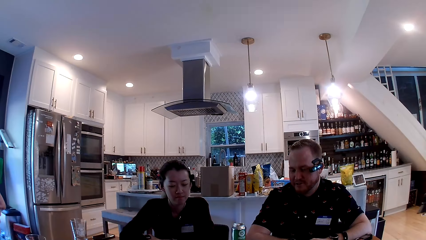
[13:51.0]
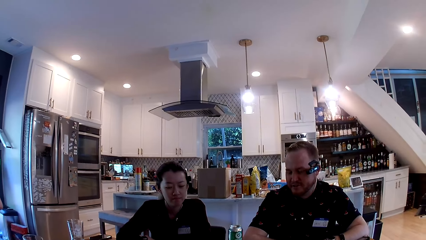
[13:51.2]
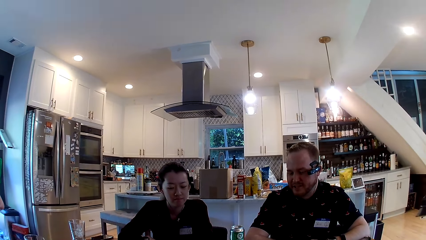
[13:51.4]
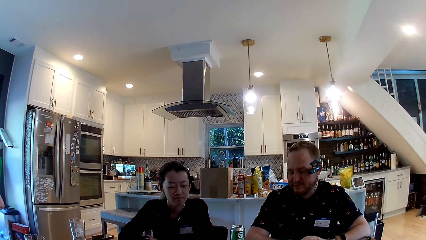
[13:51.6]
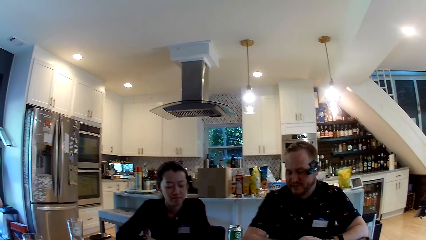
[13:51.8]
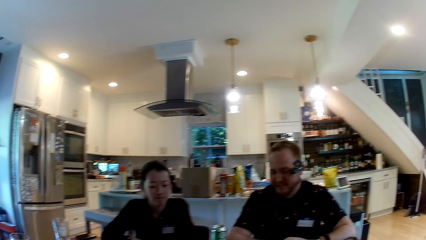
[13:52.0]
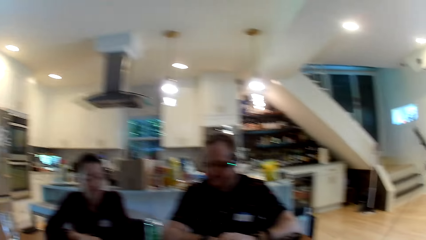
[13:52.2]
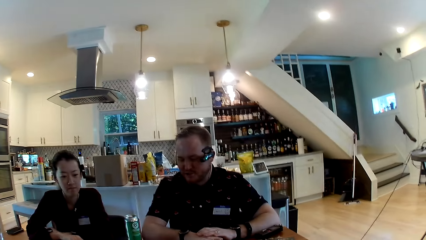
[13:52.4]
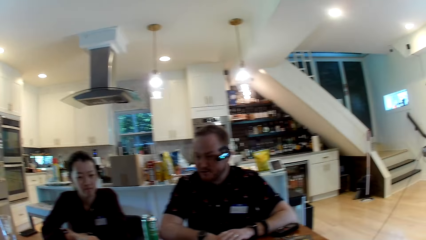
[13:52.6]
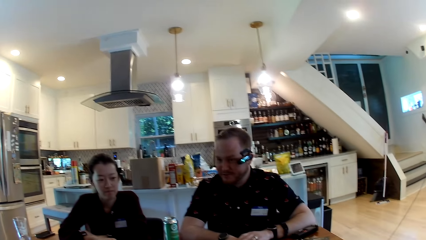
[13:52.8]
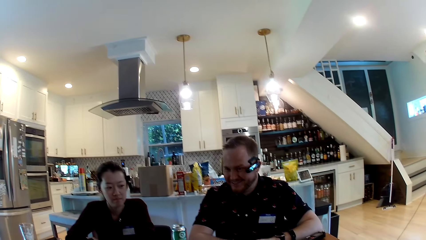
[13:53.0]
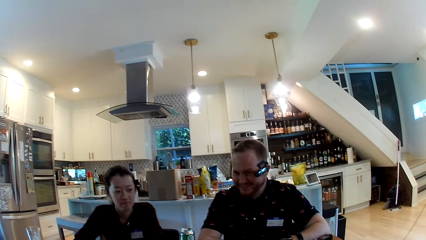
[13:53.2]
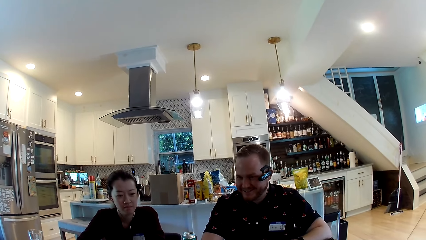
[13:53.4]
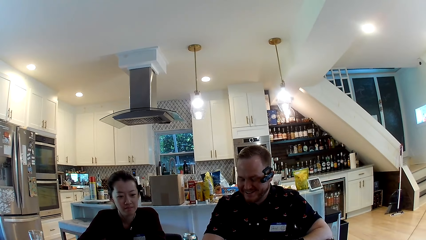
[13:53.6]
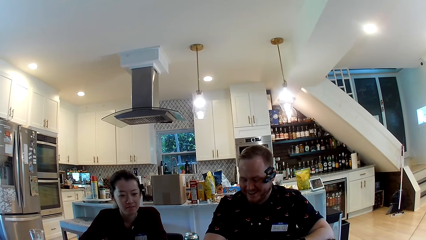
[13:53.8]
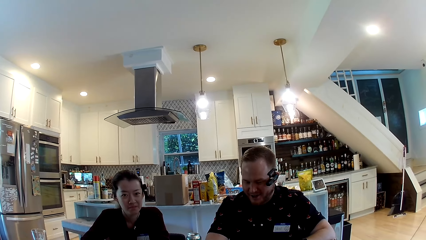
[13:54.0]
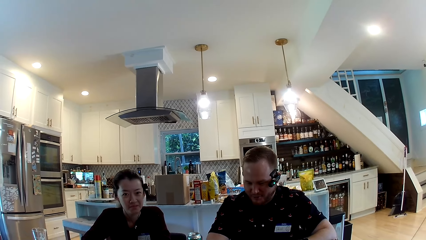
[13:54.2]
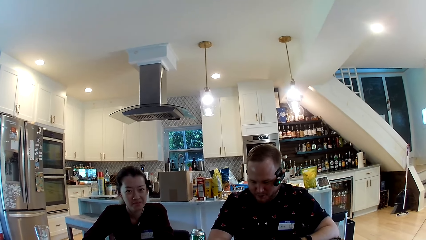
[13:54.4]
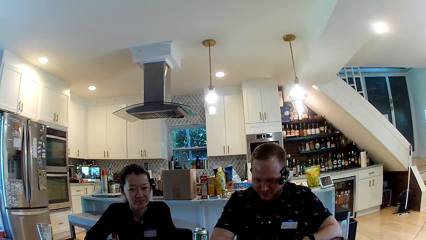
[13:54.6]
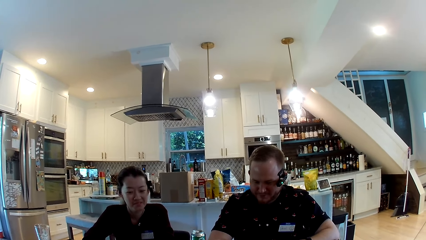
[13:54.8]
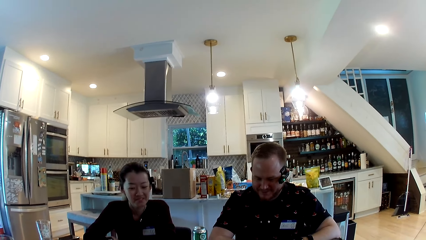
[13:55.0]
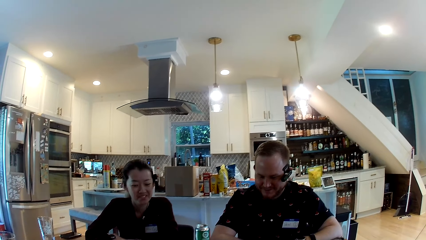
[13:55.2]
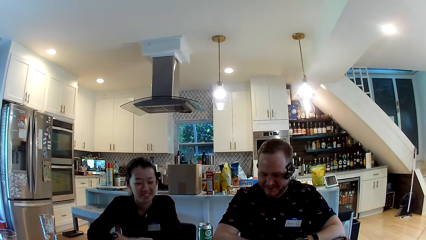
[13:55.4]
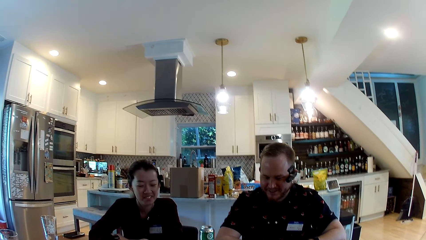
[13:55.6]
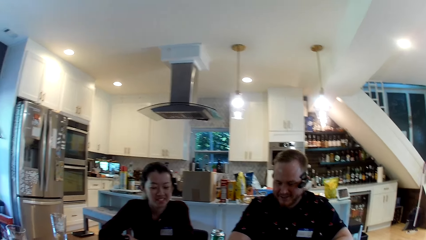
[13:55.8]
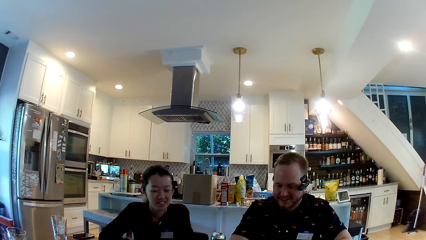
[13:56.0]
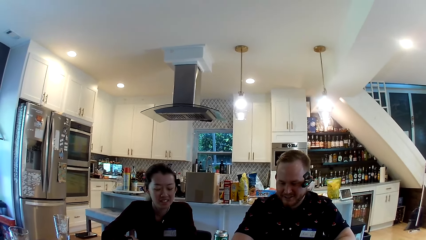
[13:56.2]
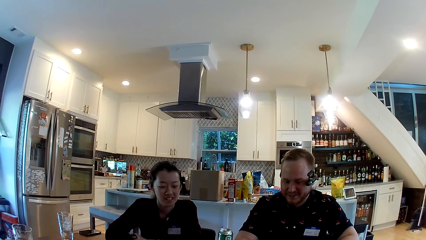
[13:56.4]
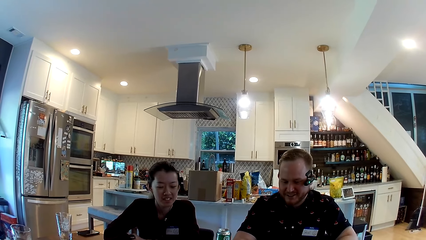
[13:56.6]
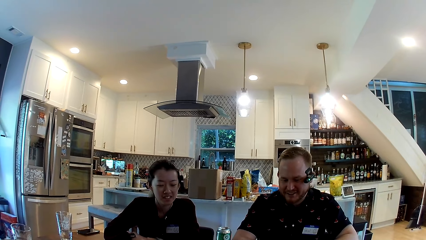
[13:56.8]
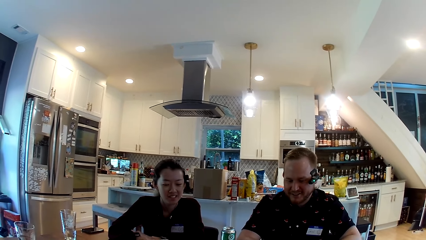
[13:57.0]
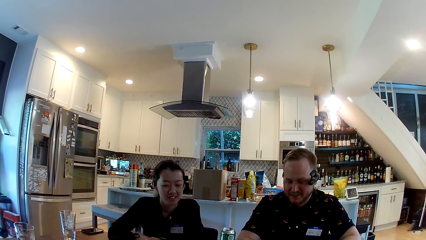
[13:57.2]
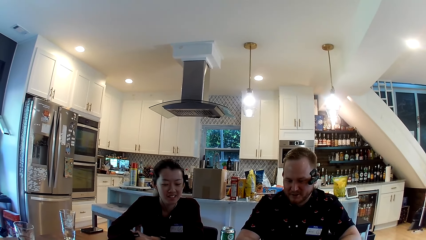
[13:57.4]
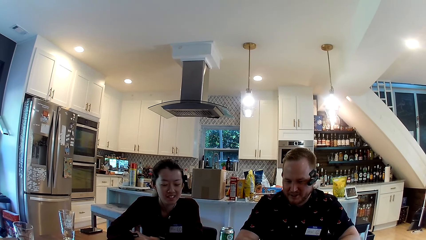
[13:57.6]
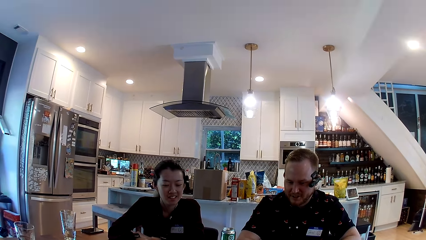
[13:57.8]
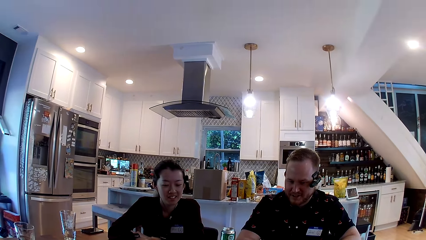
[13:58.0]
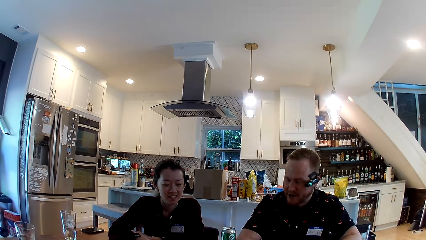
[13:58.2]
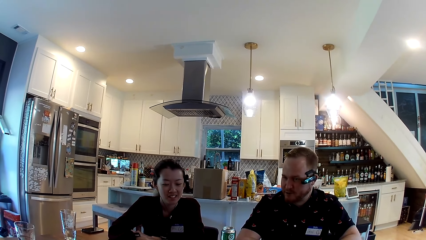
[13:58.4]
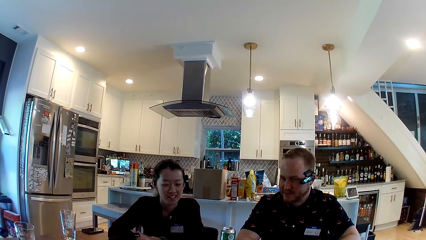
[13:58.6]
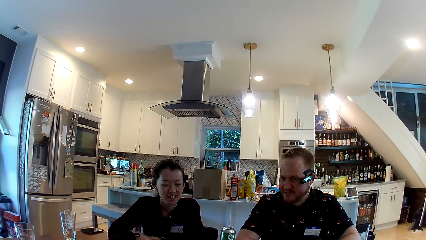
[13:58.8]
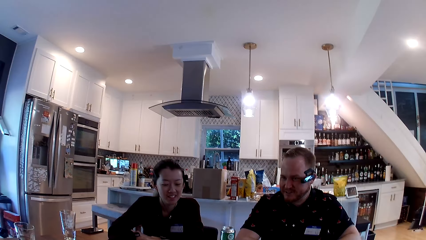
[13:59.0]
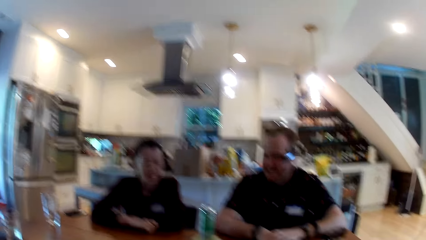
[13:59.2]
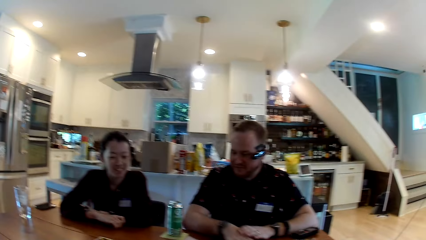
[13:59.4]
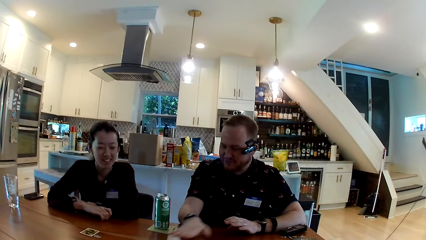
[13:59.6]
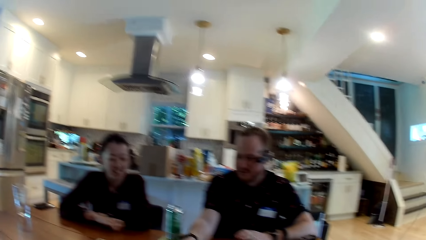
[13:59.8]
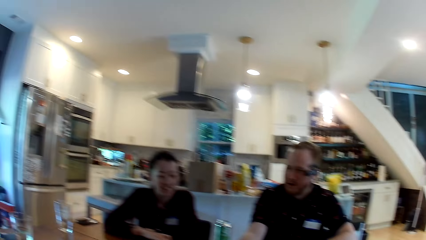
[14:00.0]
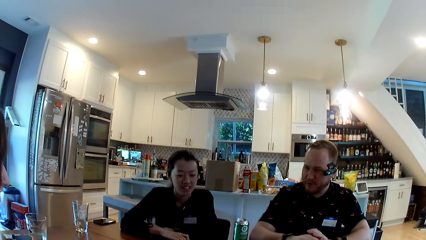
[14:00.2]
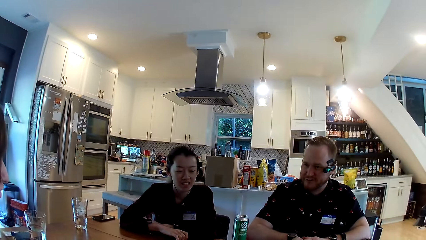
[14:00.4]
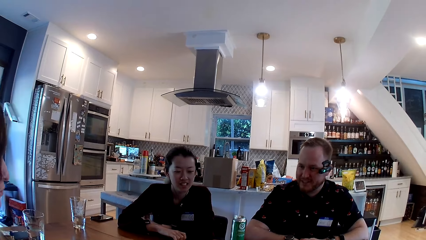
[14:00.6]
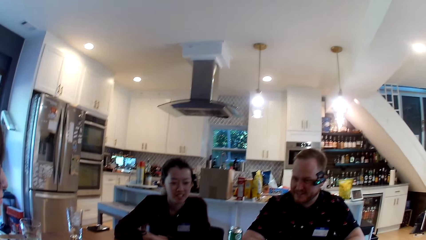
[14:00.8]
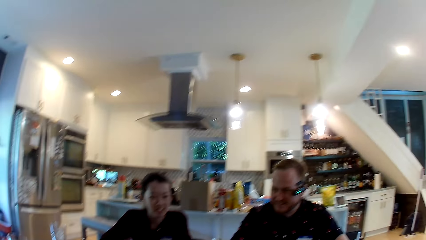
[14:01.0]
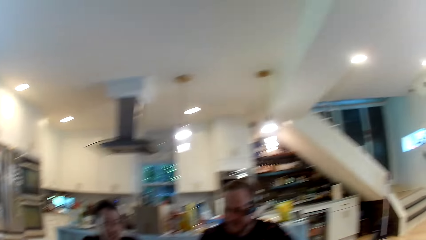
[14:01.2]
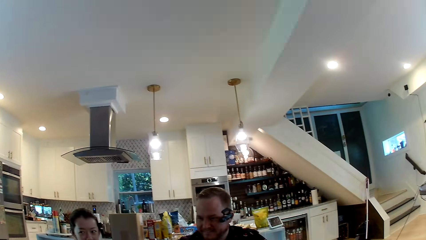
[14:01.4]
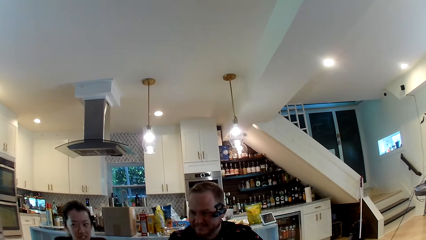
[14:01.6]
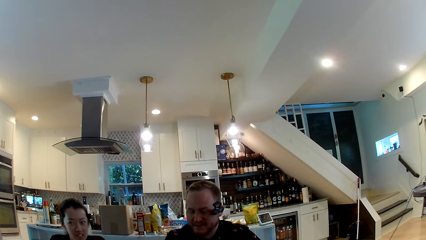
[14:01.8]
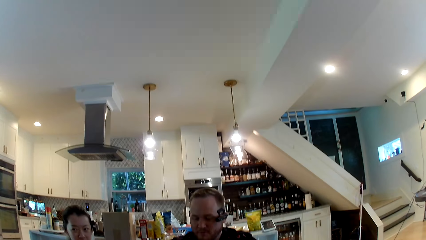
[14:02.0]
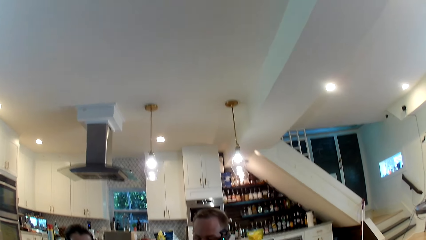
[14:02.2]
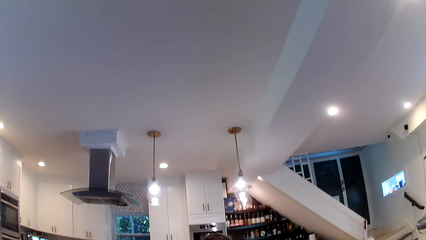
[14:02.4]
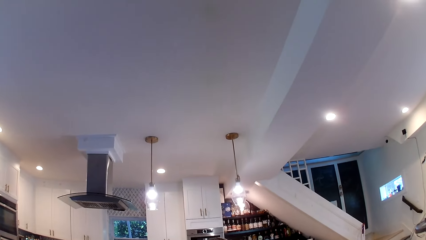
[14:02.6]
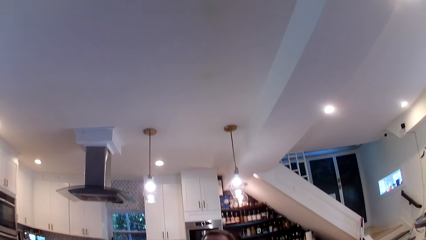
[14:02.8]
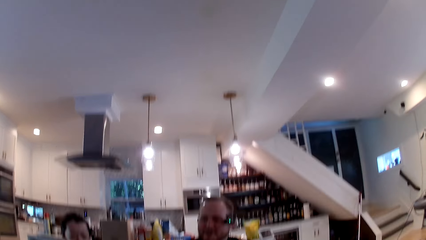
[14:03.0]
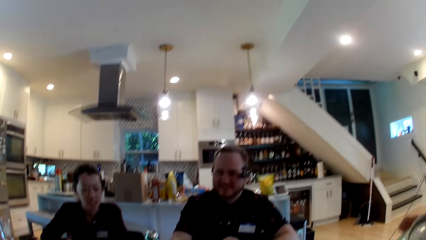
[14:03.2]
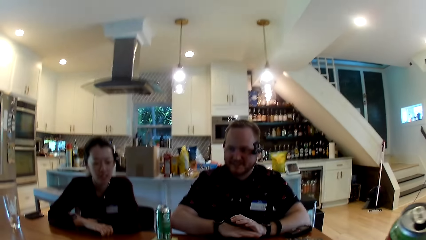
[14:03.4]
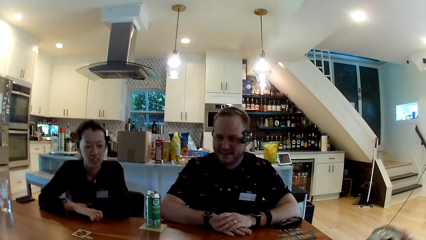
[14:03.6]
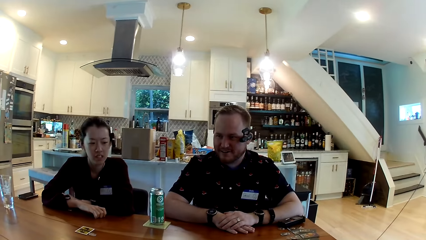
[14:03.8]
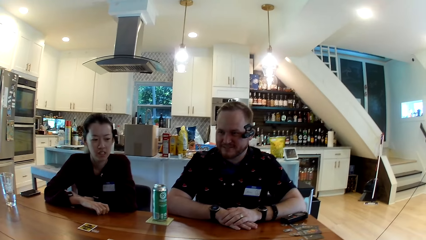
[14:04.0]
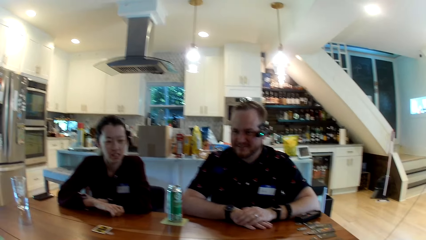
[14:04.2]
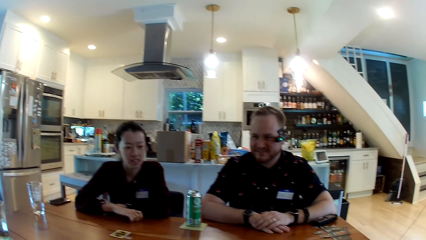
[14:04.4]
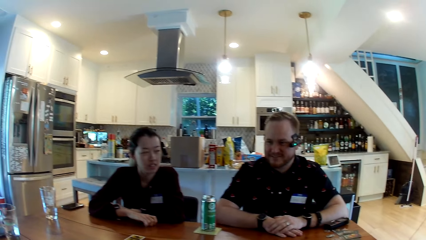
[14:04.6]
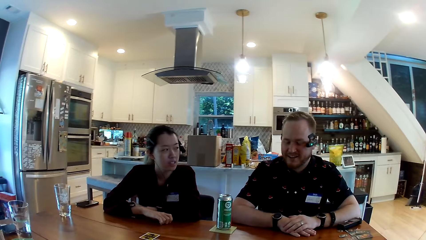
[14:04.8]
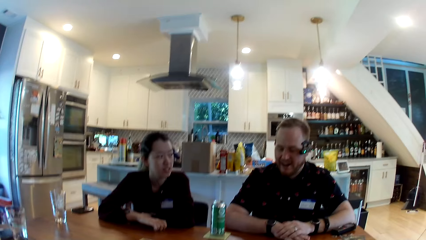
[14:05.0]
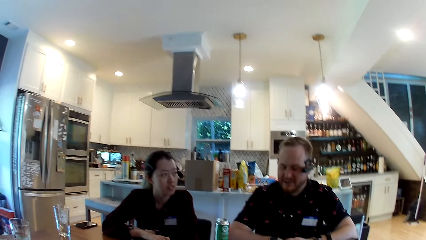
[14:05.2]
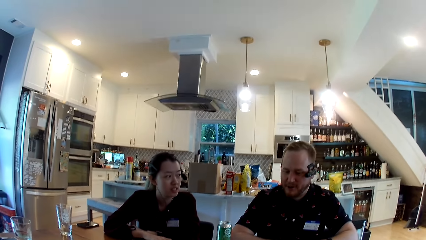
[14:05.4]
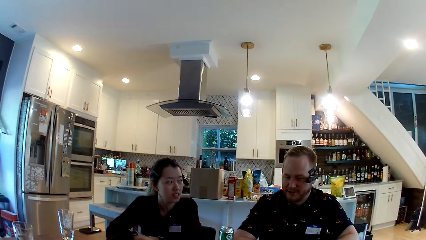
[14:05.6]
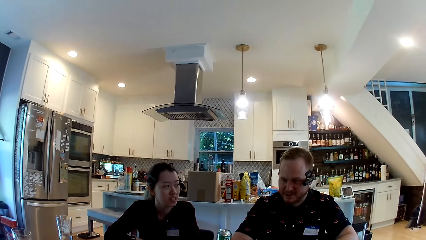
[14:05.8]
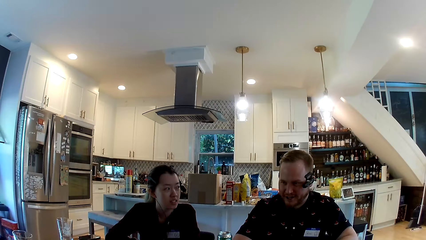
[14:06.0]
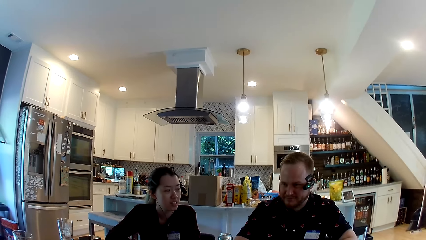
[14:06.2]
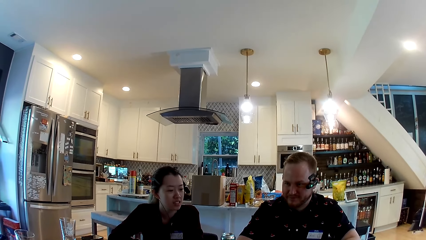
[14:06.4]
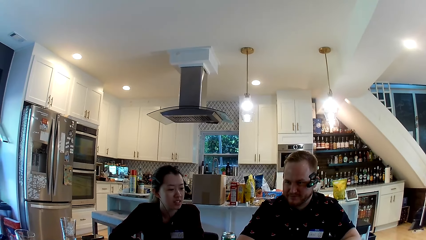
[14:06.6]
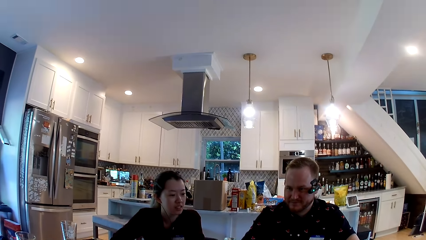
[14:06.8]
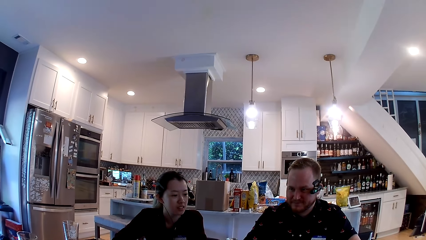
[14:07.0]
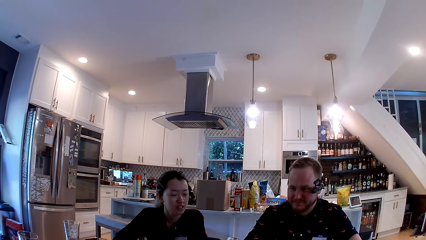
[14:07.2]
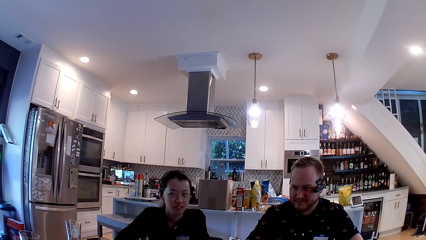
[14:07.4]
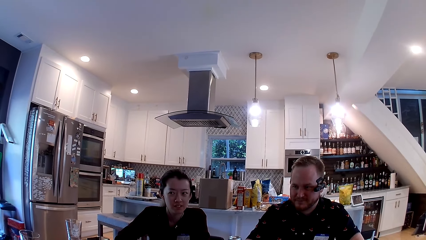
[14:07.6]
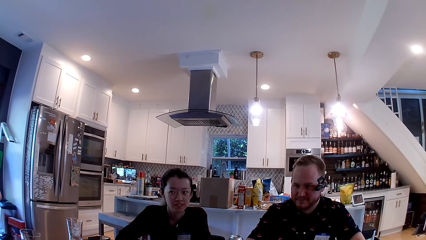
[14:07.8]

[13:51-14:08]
A man moves his hand. A woman converses with the camera wearer. The man converses with the camera wearer. The man moves his hand. The man converses with the camera wearer.
